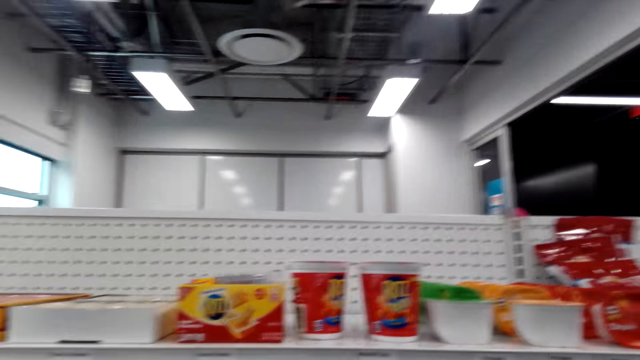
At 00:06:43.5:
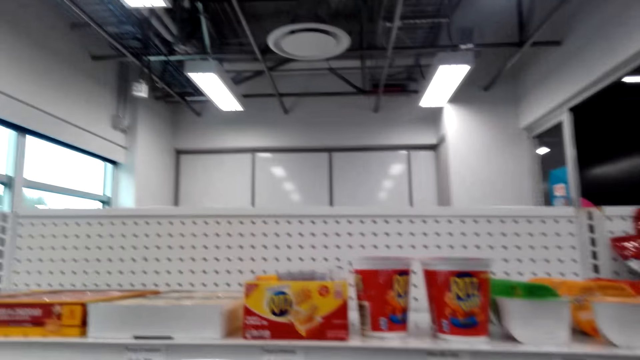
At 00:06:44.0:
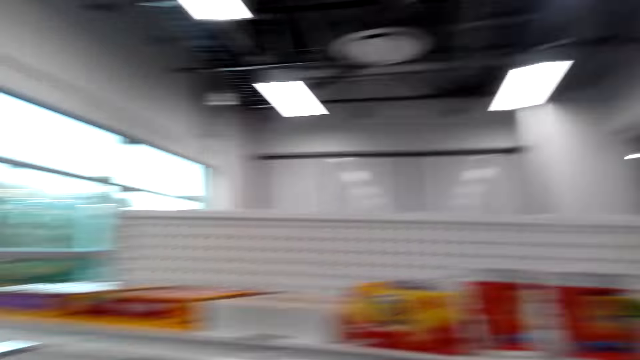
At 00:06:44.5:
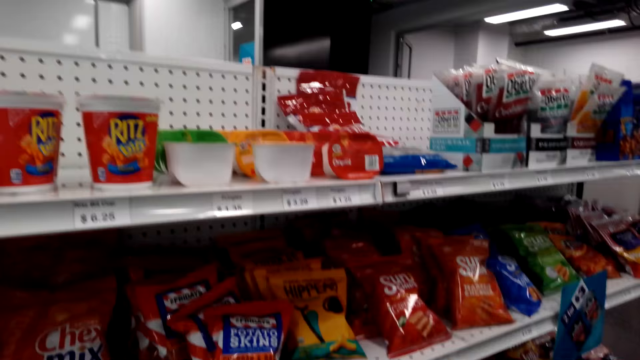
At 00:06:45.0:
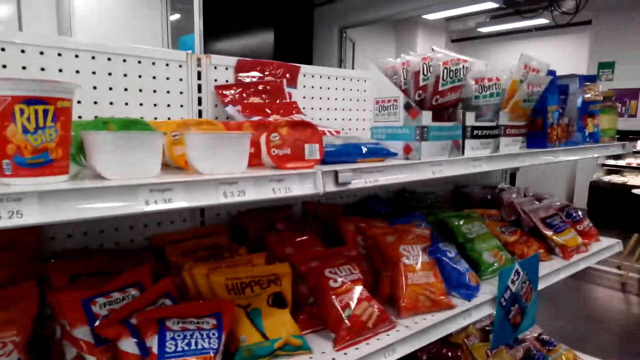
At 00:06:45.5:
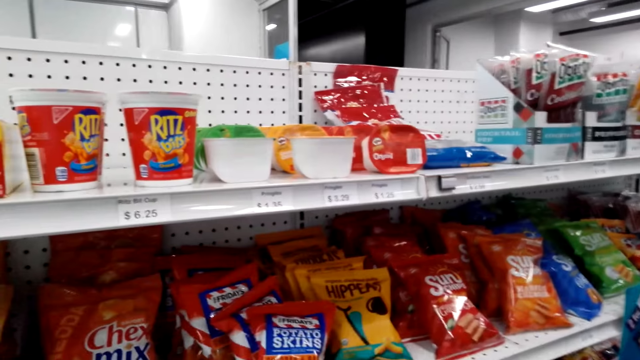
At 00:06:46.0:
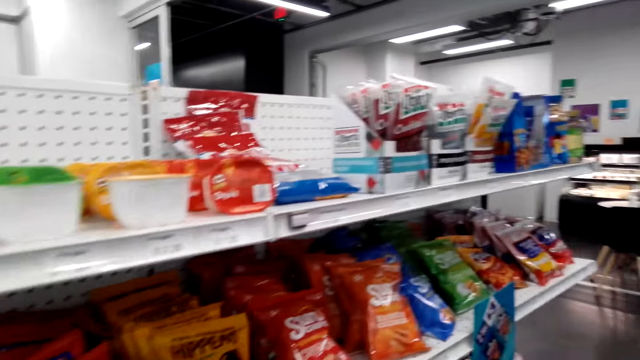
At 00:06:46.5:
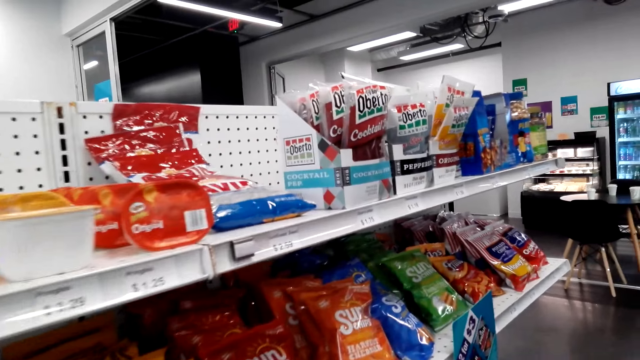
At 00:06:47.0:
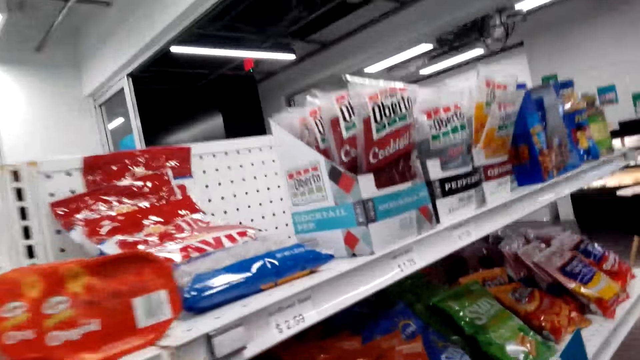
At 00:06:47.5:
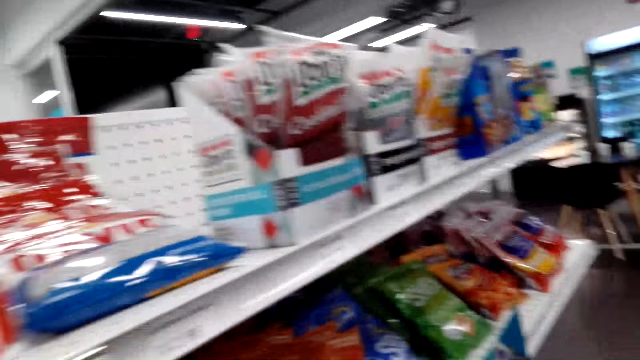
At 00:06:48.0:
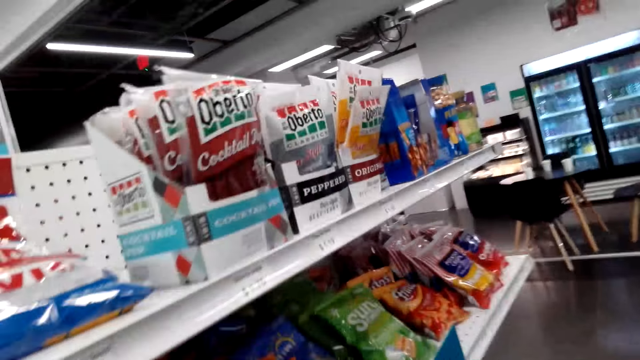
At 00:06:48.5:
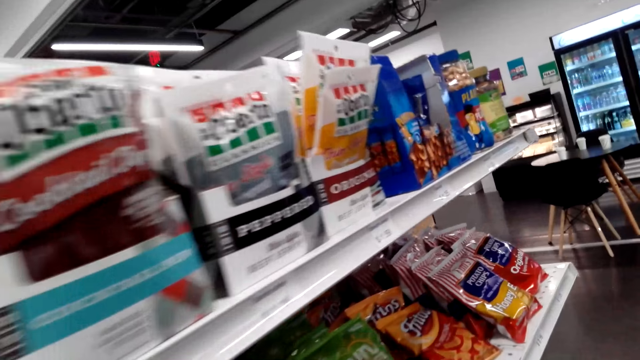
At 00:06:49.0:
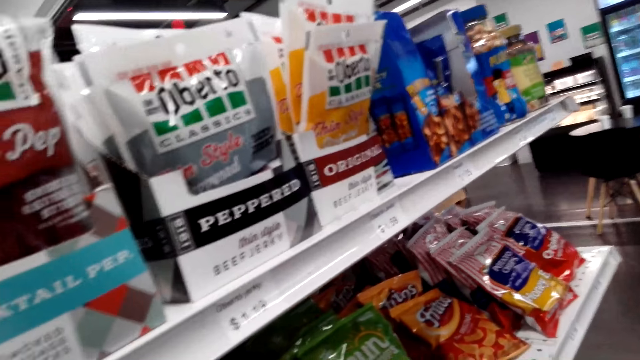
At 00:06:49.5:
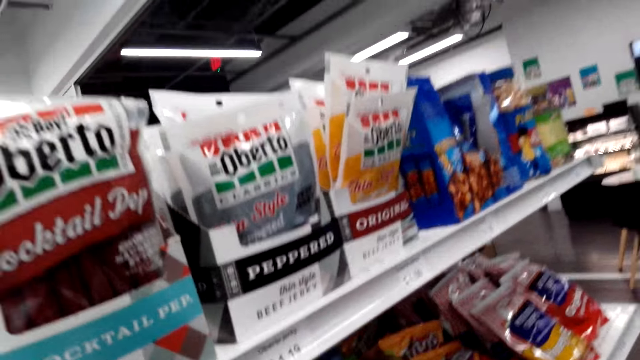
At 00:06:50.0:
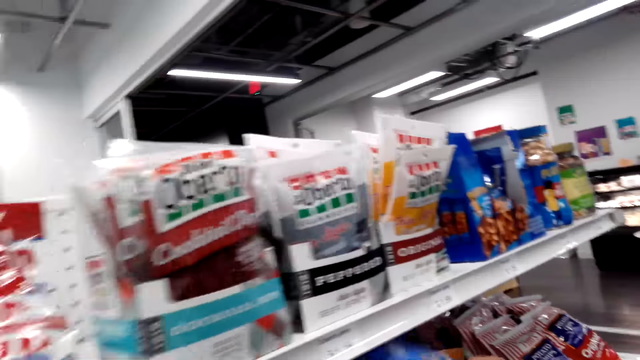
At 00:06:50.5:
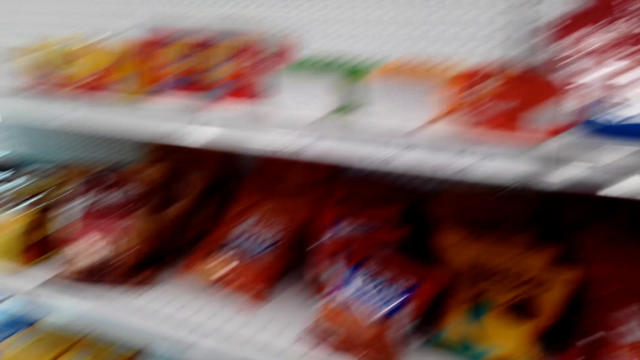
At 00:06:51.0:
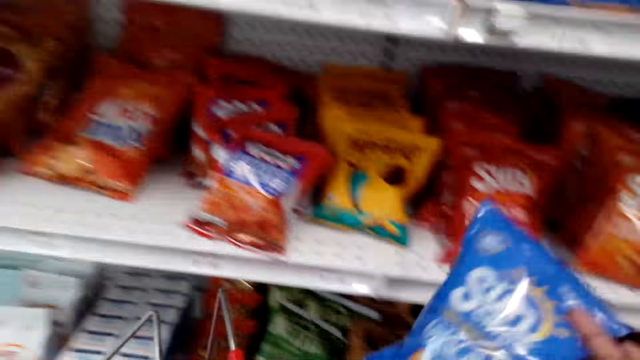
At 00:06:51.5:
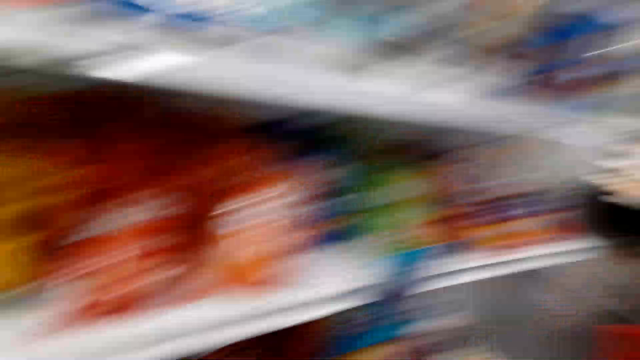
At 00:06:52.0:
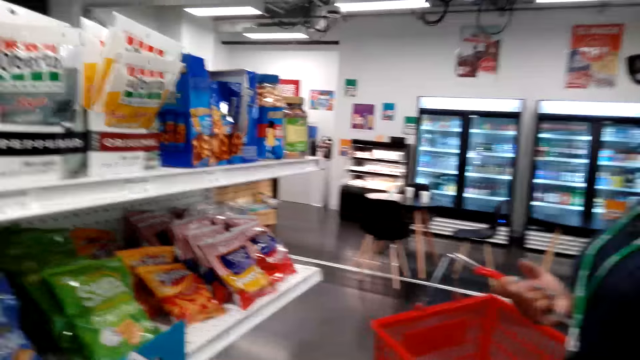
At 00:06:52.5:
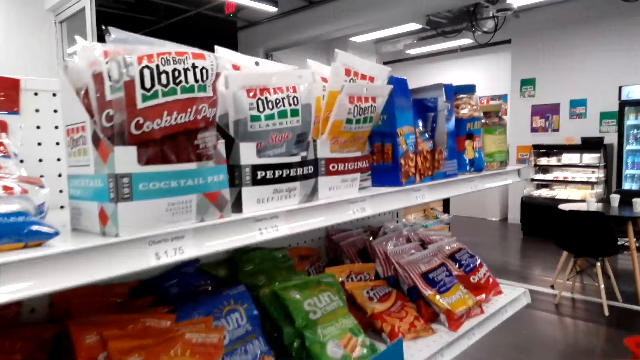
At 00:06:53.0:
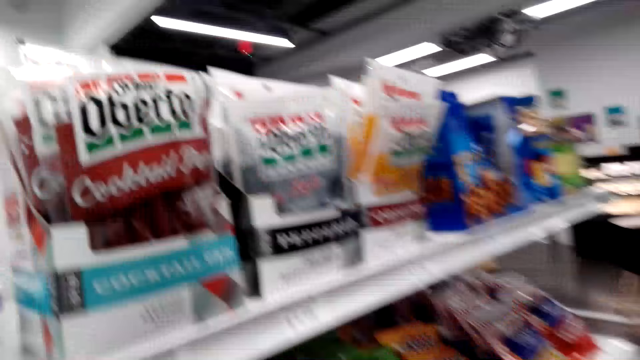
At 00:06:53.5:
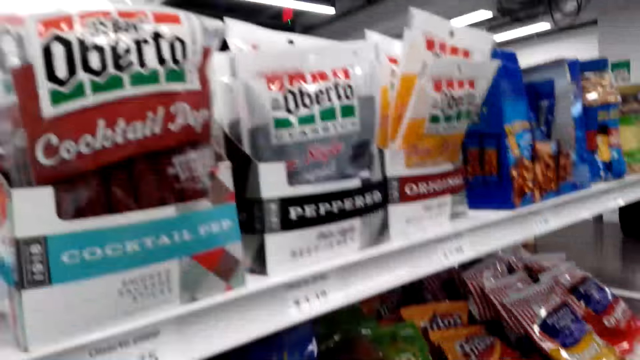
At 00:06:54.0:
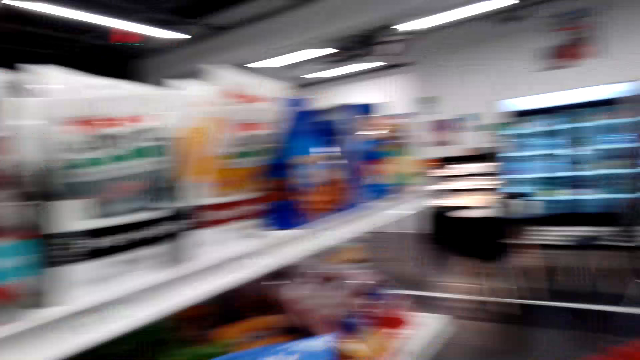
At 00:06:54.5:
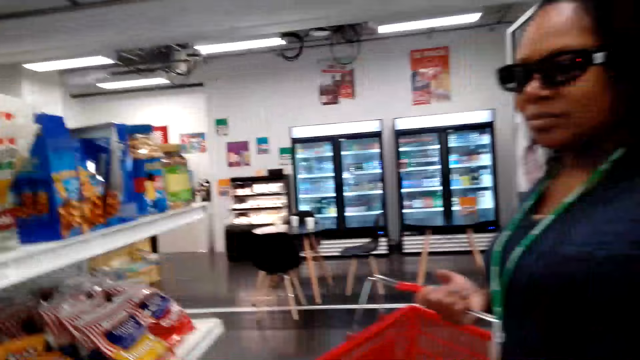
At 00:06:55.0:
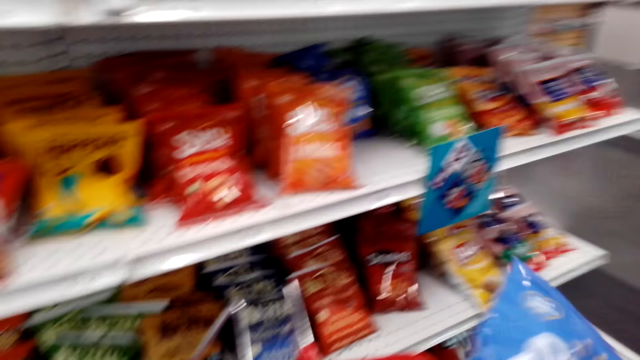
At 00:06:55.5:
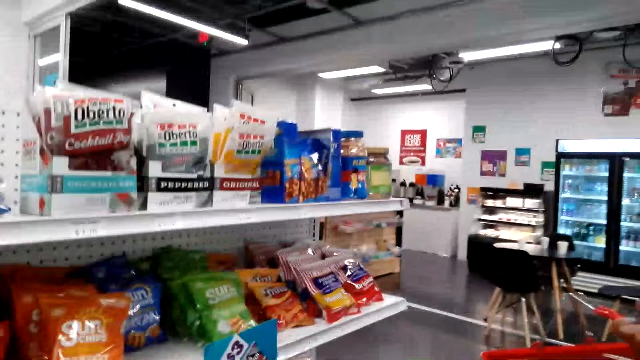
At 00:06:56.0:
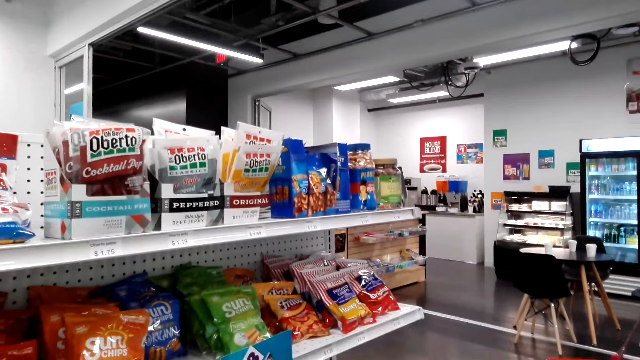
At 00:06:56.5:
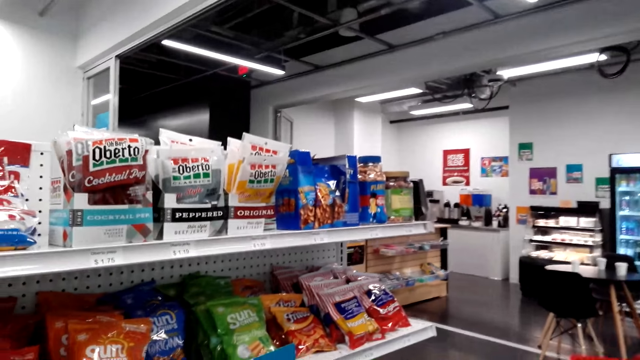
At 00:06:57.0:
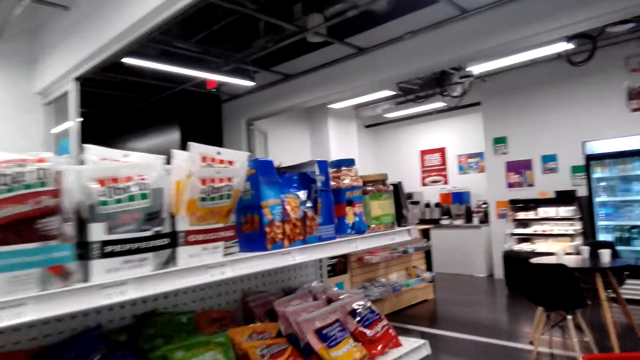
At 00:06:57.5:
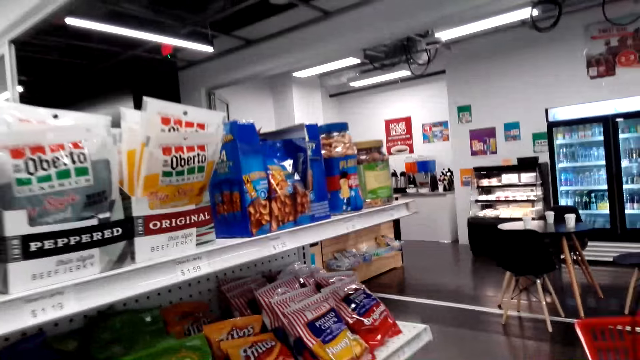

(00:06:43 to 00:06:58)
The camera wearer speaks to the woman. The woman speaks to the camera wearer. The camera wearer looks at the shelves. They talk with the woman. They pick sun chips from the shelf. They place the sun chips in the shopping basket. They pick a packet of the sun chips from the shelf. They place the sun chips in the shopping basket. They speak to the woman.

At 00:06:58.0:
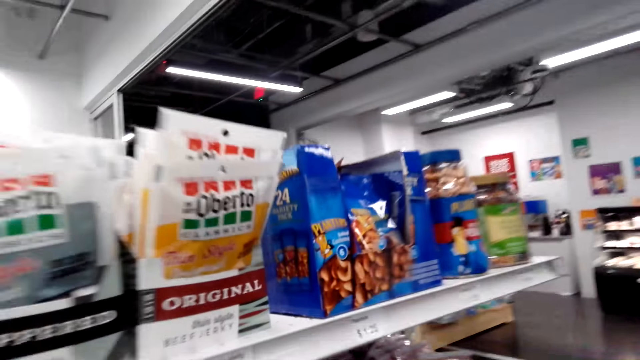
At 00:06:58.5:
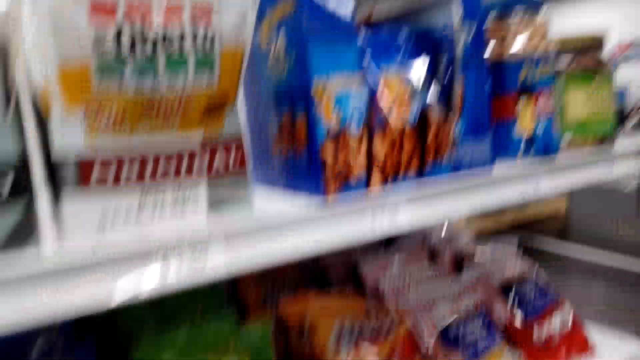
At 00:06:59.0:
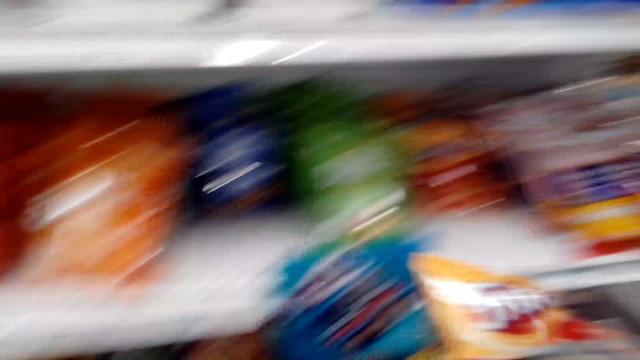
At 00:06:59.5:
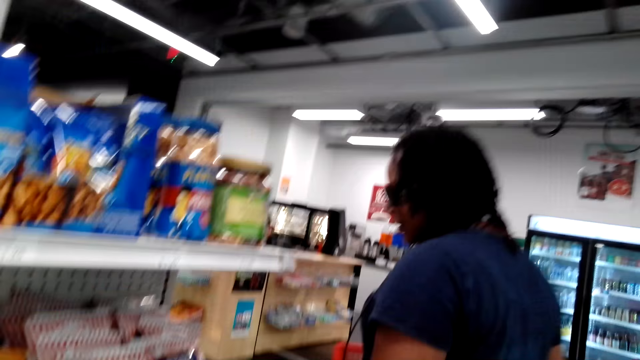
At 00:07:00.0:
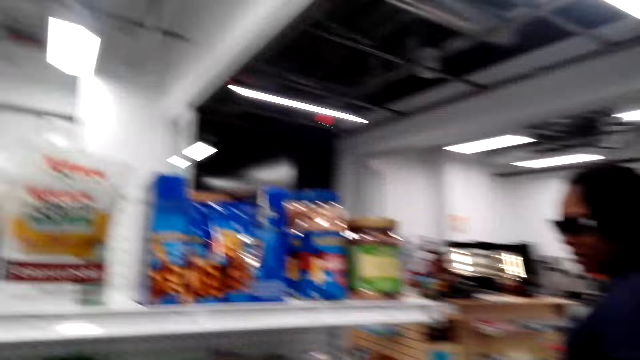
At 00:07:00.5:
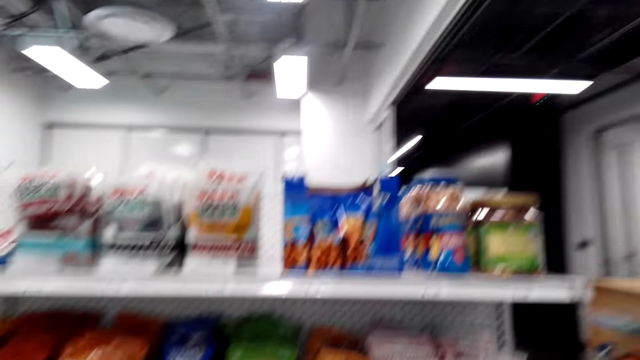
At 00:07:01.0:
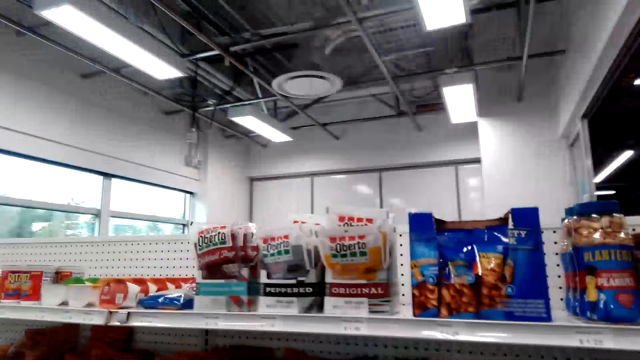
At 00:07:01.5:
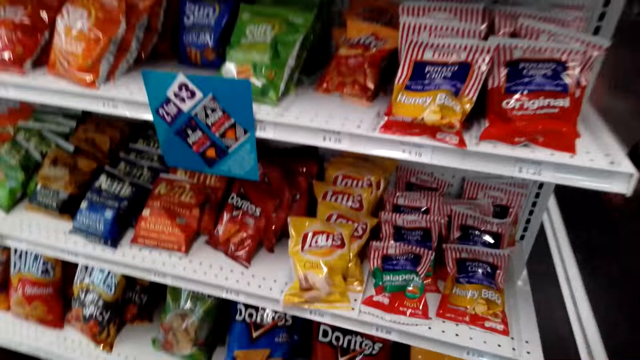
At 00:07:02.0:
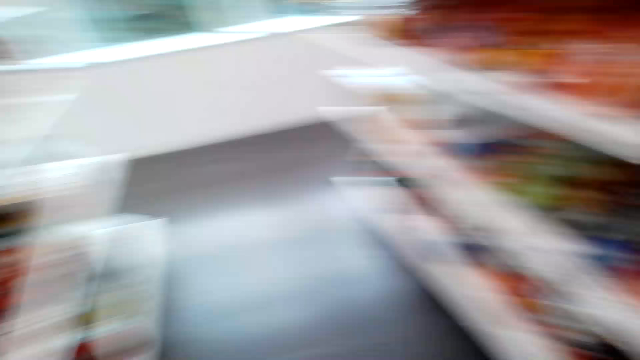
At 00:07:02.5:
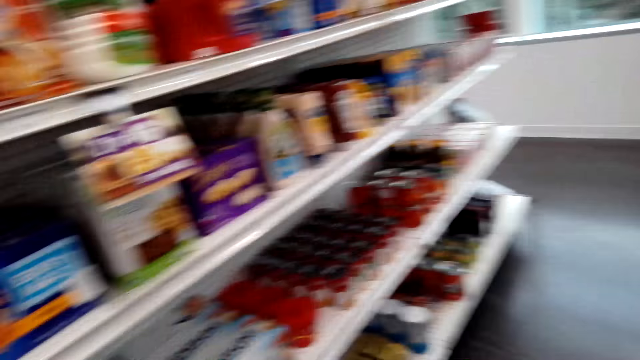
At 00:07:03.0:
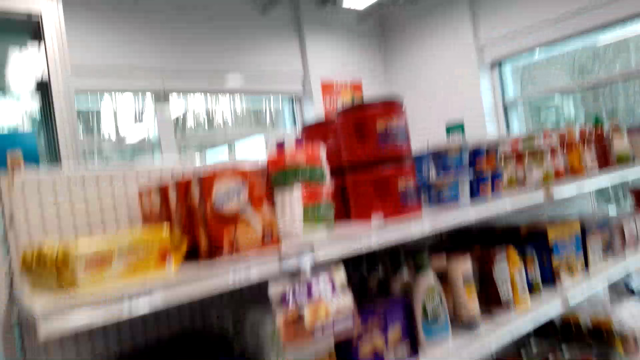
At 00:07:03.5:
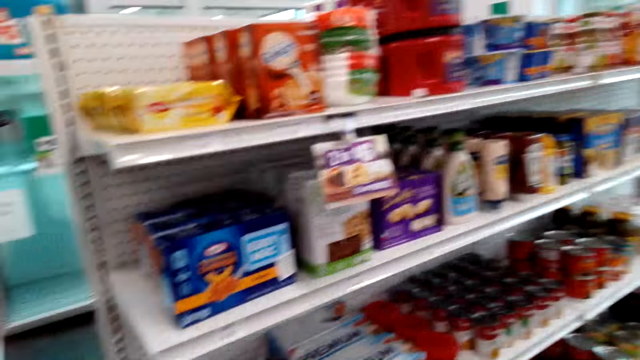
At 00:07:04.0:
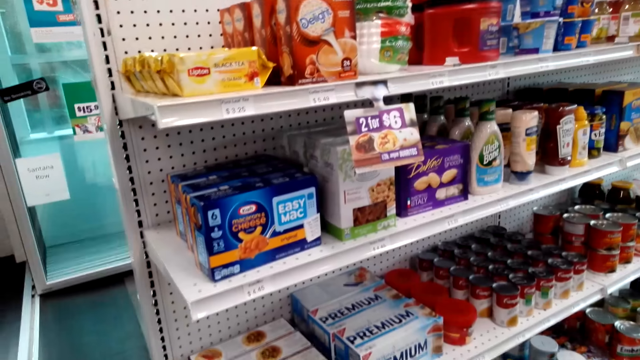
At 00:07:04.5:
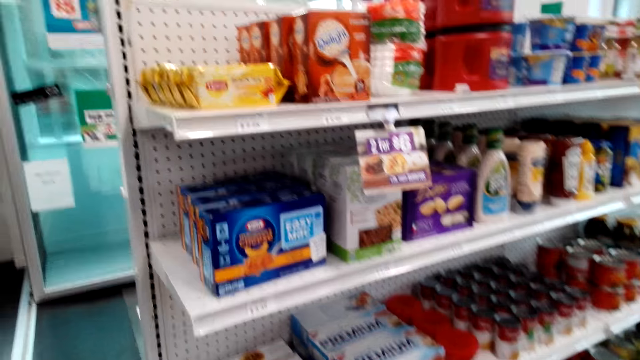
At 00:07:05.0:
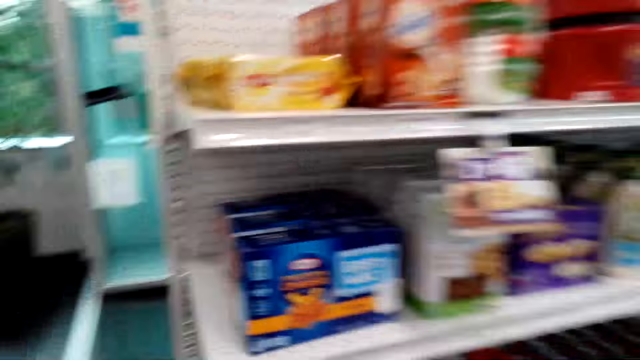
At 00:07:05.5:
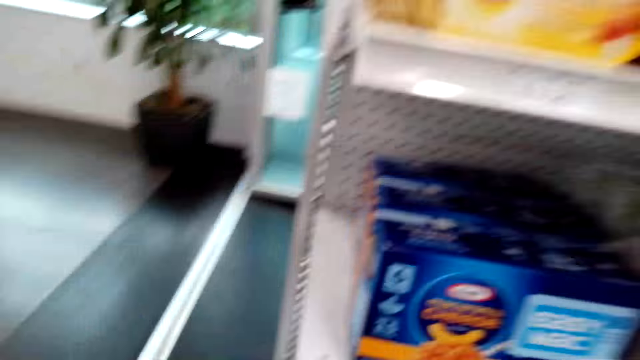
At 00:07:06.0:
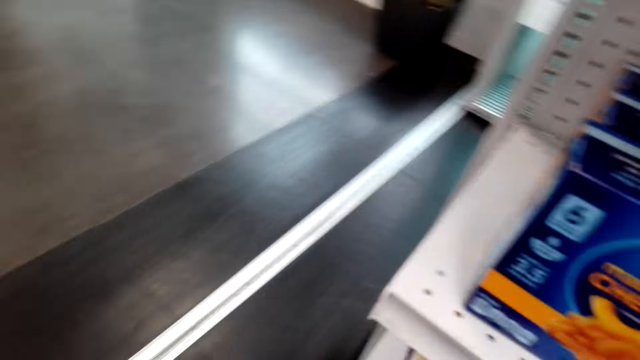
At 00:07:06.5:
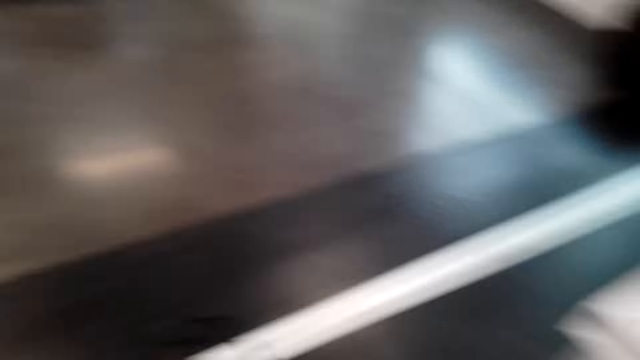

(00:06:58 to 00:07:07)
The camera wearer picks a packet of Fritos from the shelf. They place the Fritos in the shopping basket. They look around. They walk in the supermarket. They look at the shelf. They walk in the supermarket.
